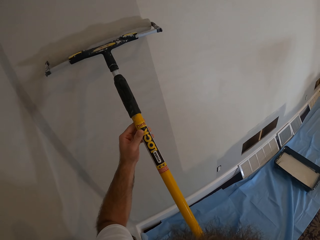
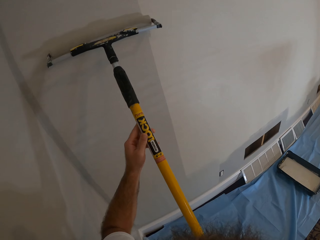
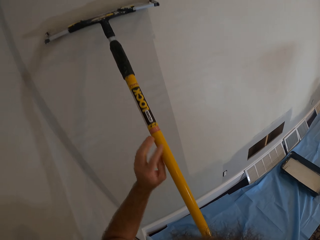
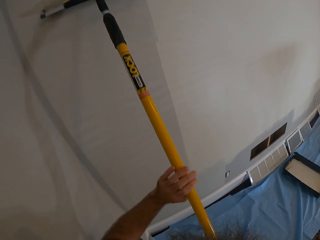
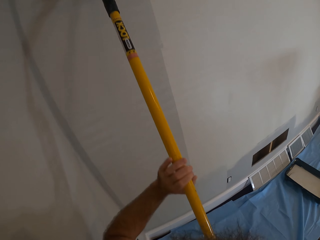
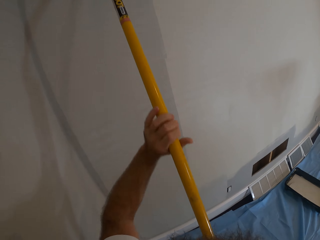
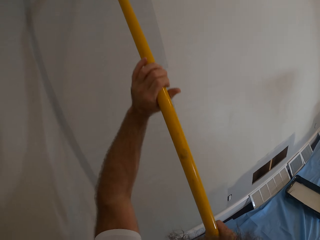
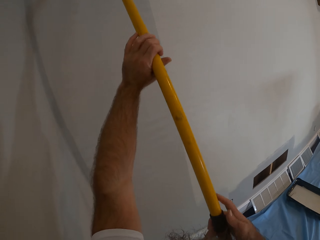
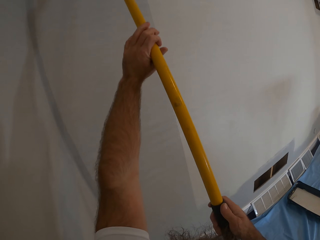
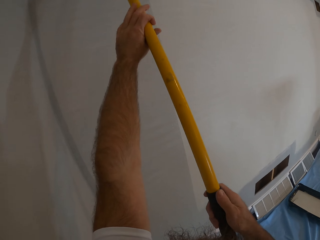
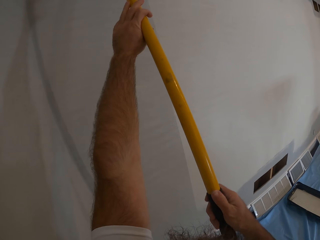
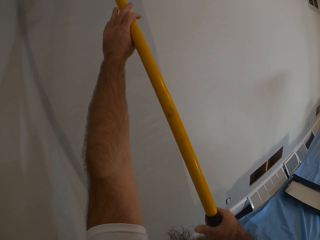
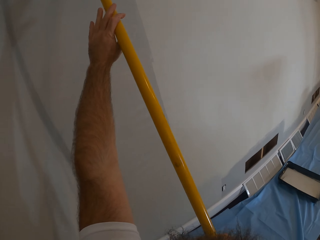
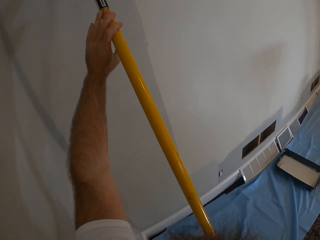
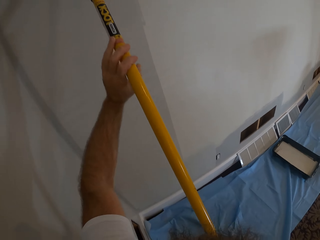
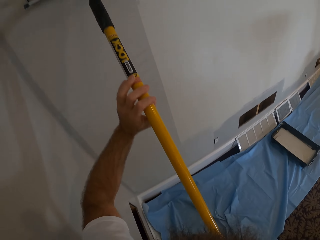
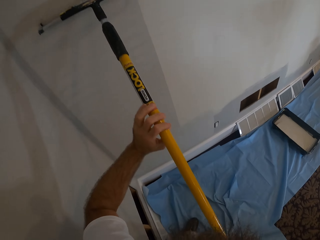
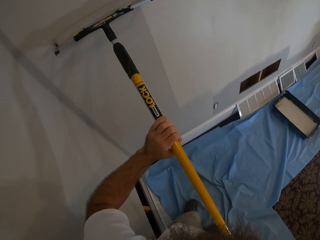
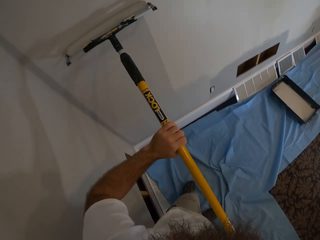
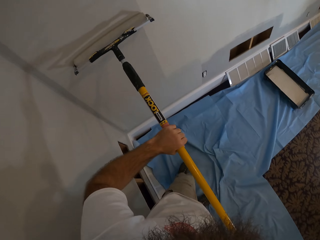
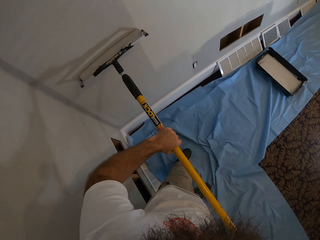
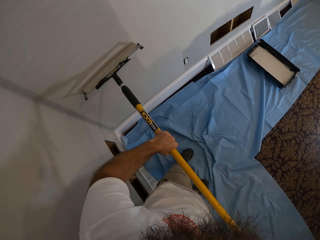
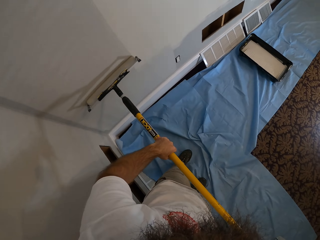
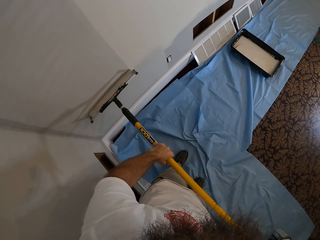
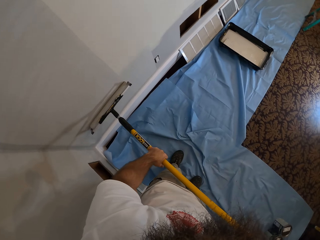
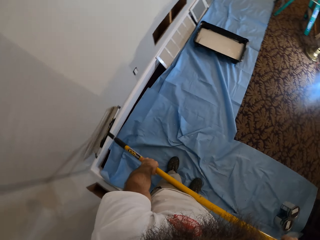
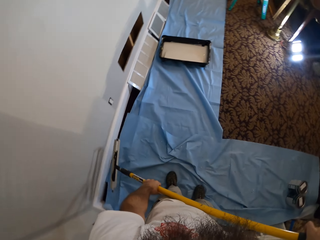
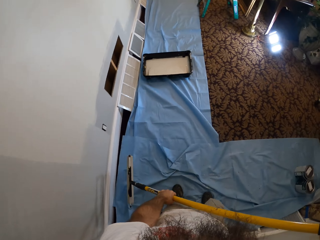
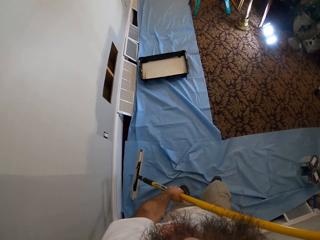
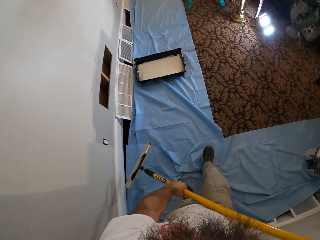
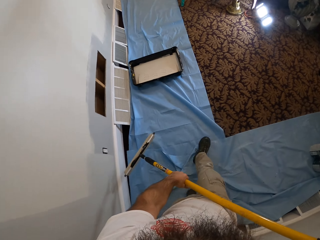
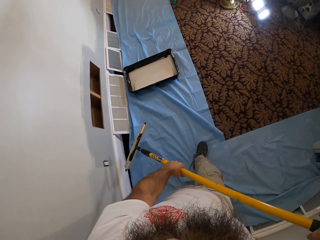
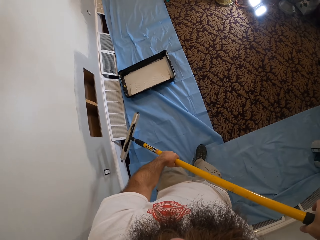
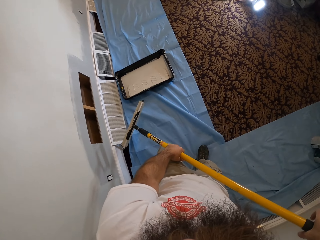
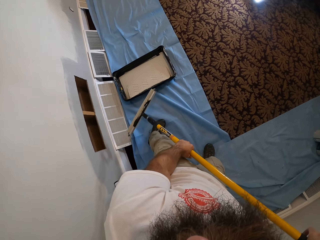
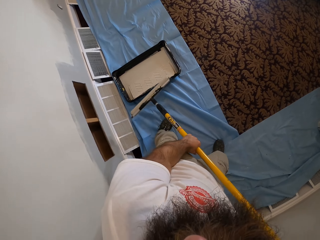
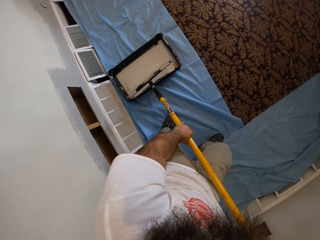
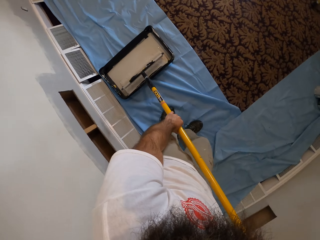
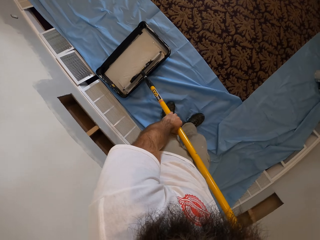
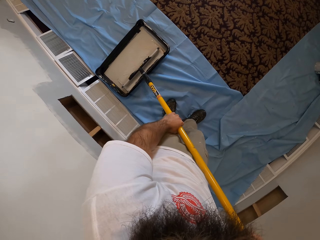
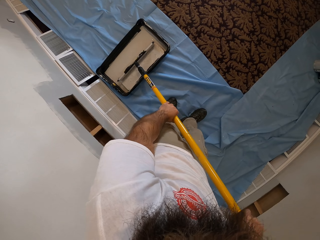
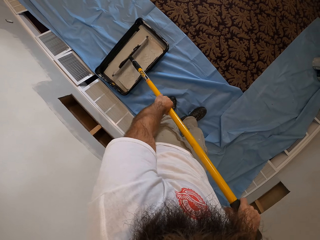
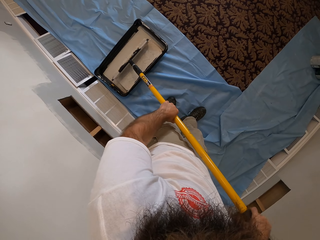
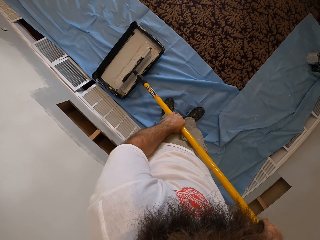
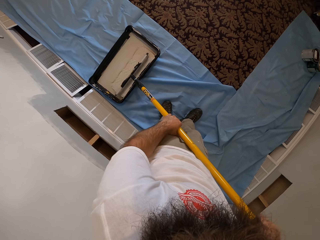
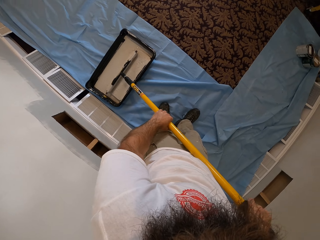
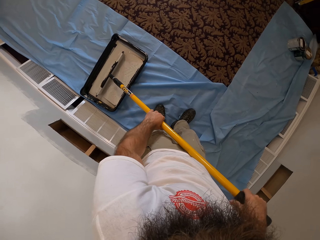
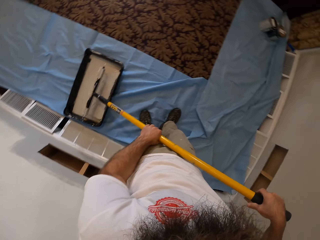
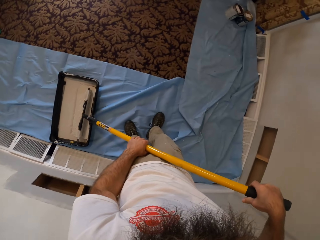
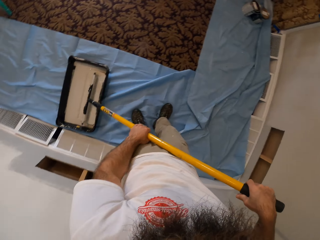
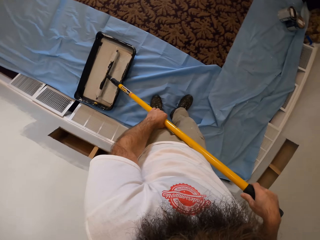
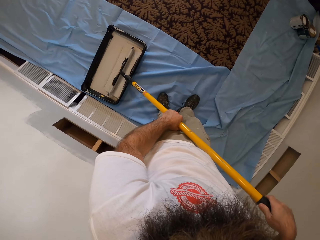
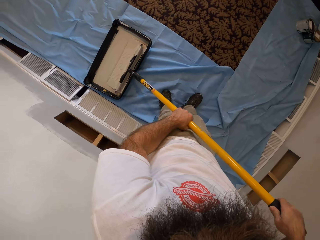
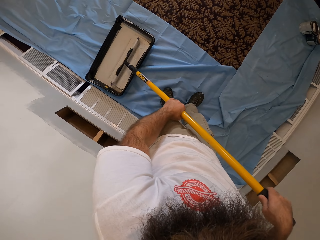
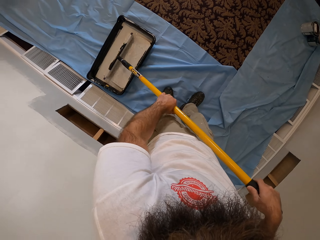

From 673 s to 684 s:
The camera wearer paints the wall with a roller. They scoop some paint from the tray of paint on the carpet with the paint roller in both hands.

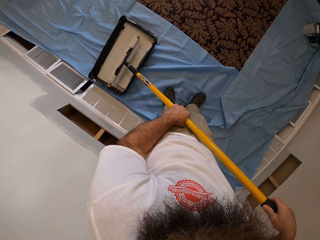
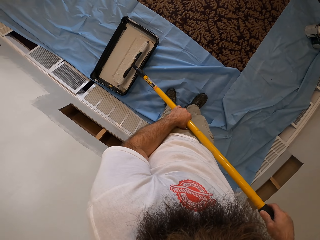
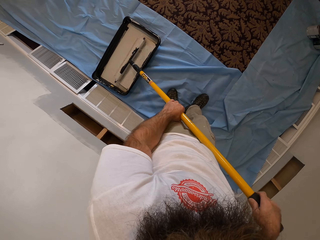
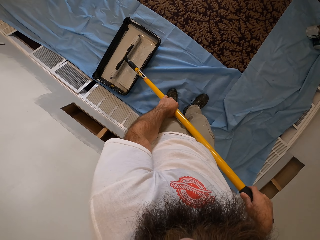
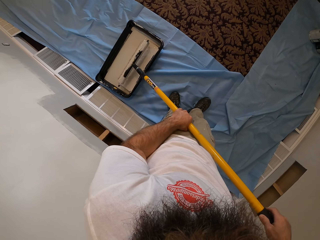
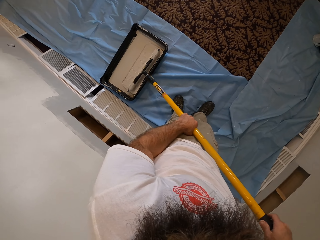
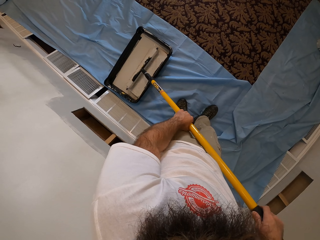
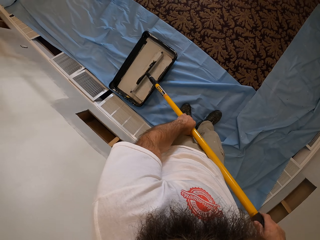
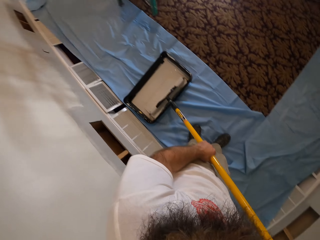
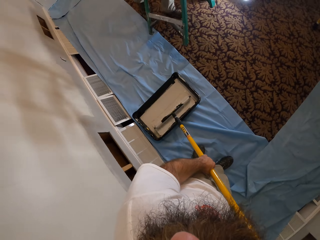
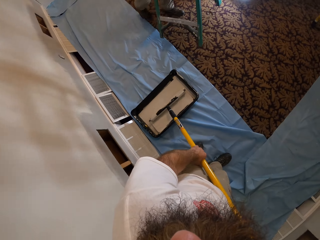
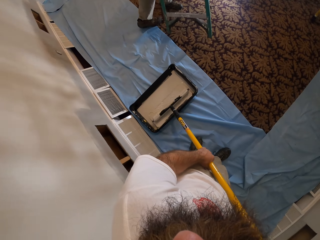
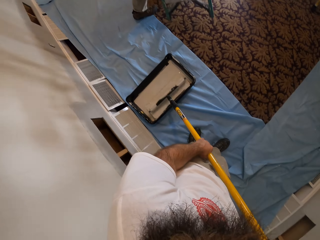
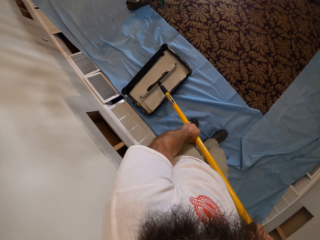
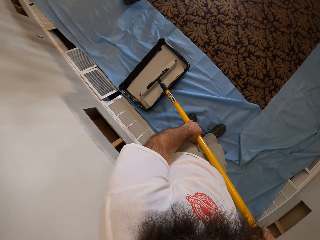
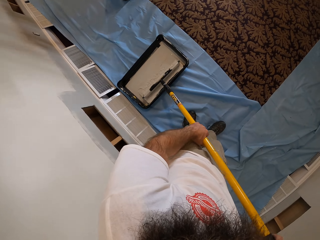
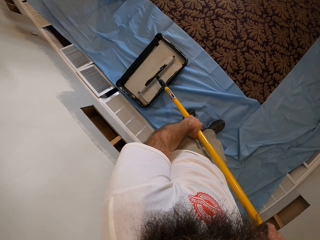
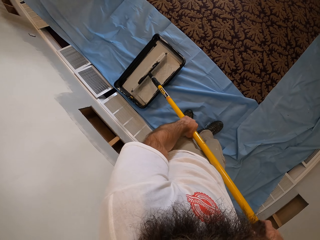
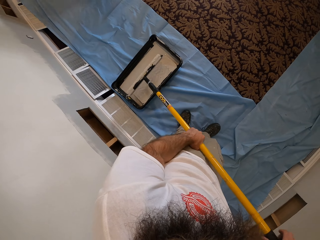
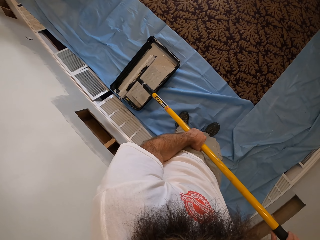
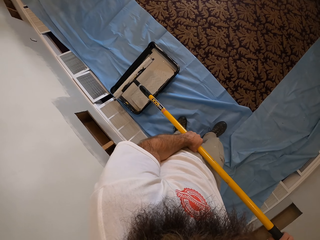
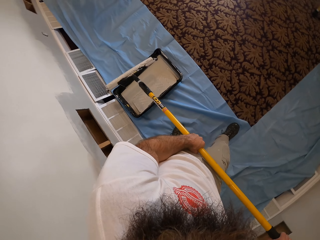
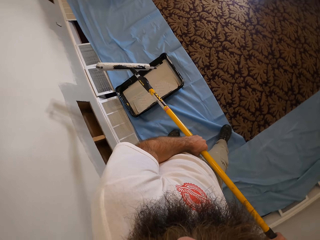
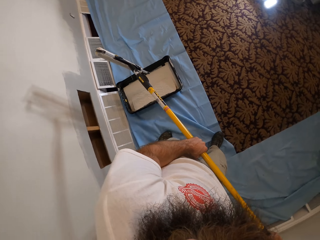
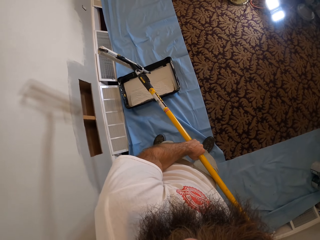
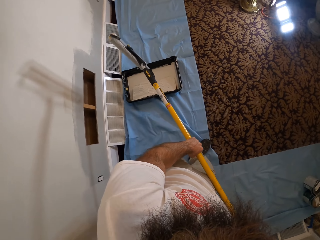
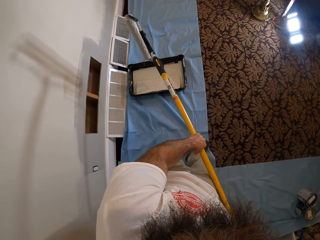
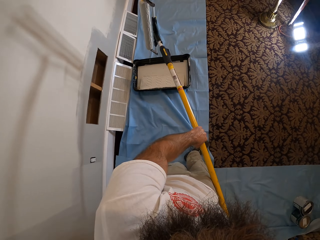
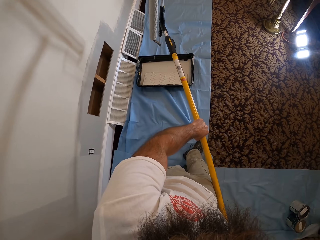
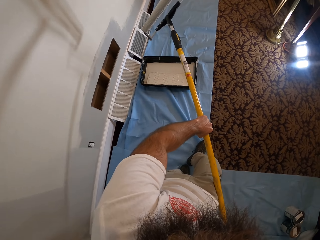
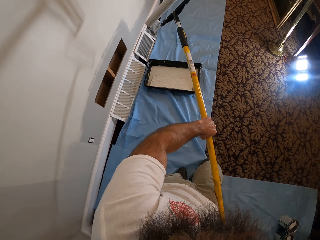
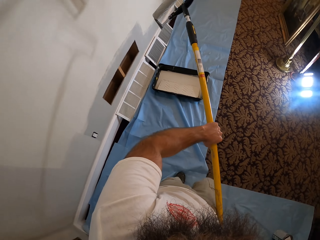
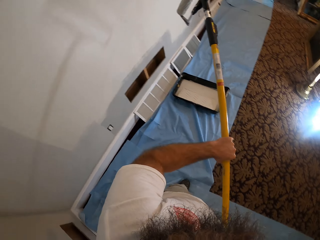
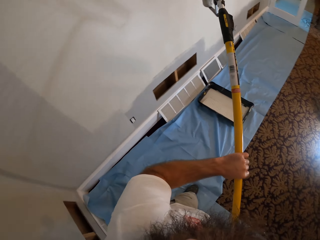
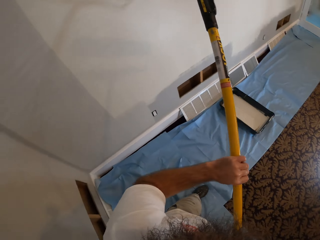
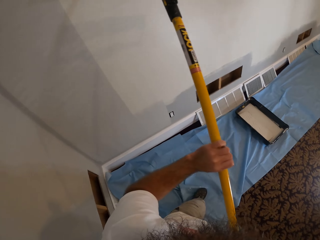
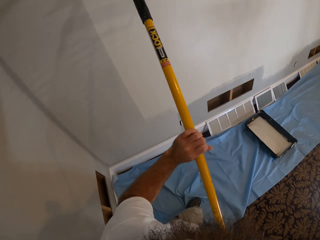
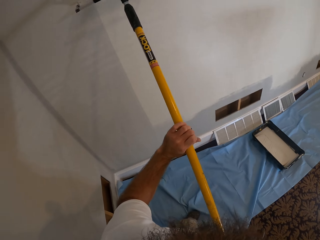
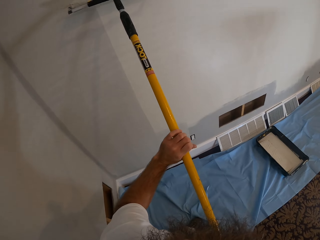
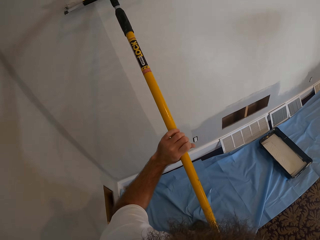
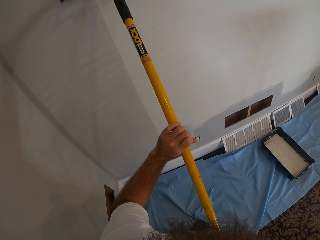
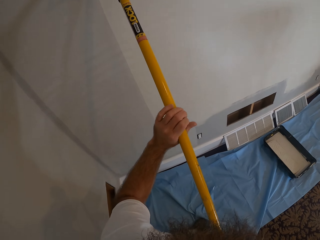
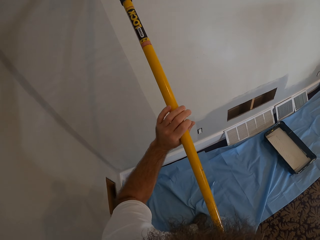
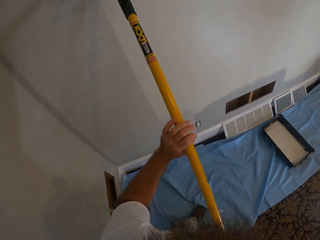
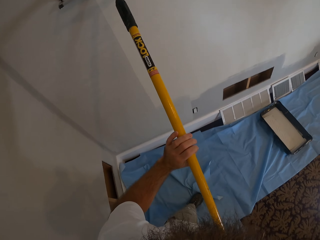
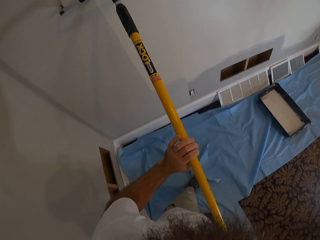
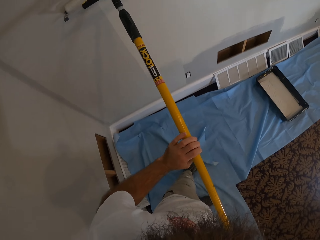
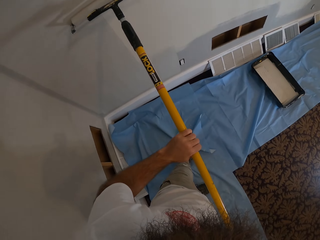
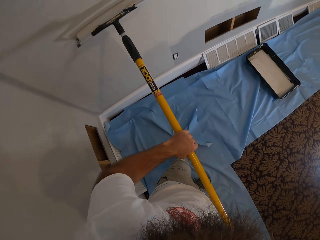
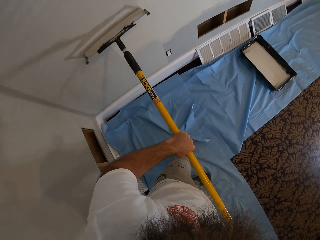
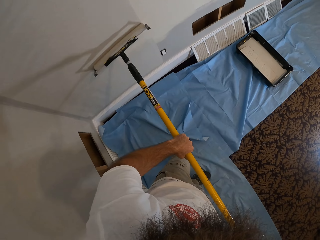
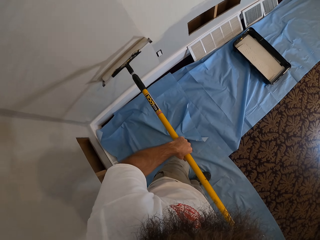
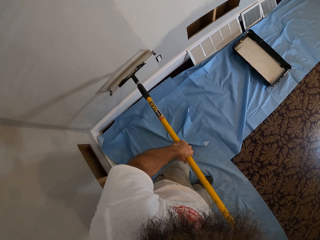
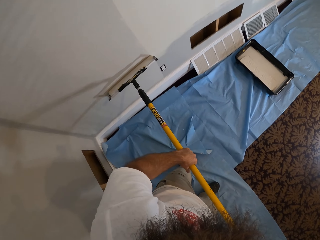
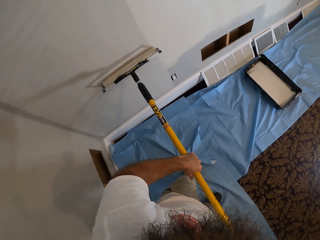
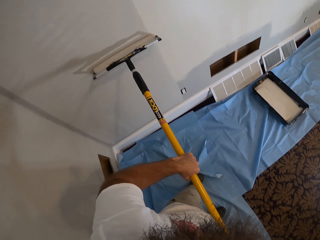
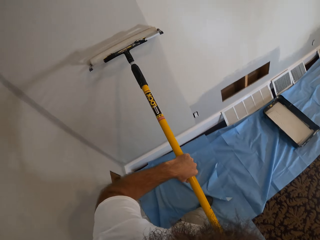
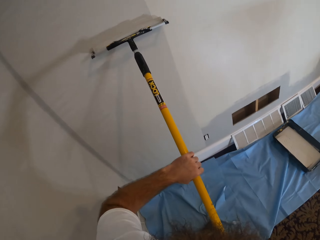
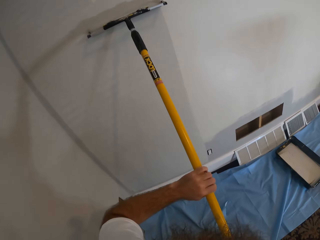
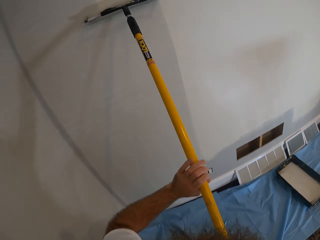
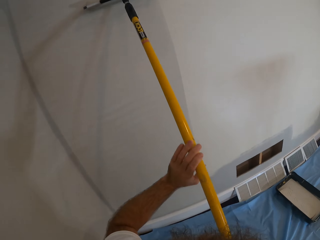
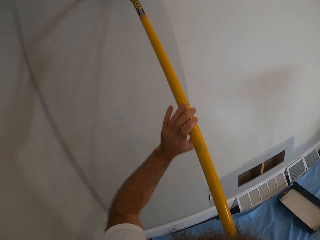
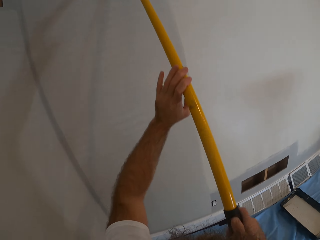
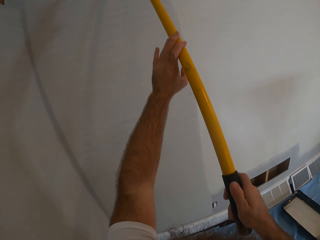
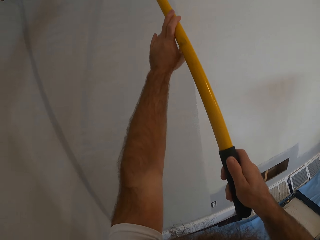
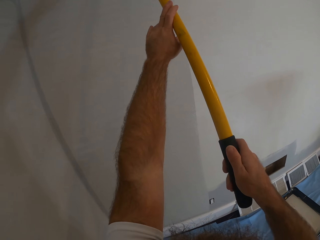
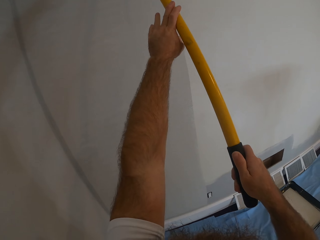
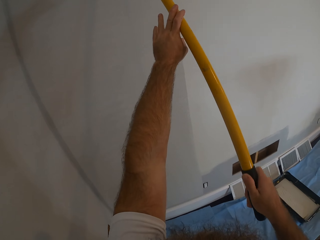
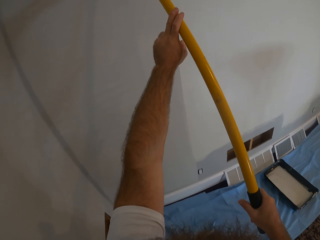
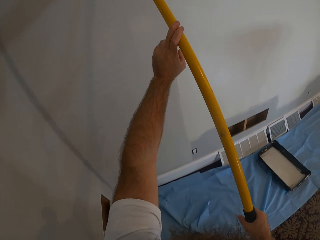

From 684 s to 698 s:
A man carries a ladder with both hands. The camera wearer paints the wall with the paint roller in both hands.
